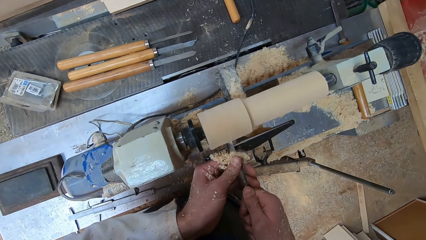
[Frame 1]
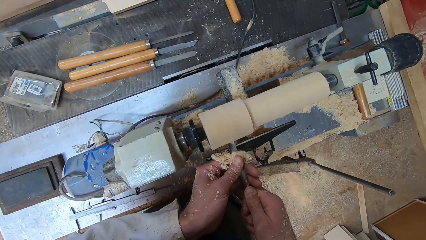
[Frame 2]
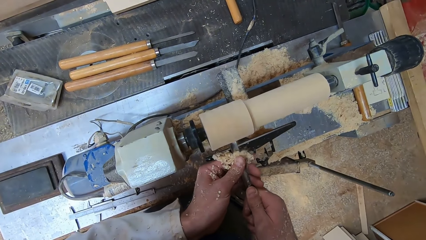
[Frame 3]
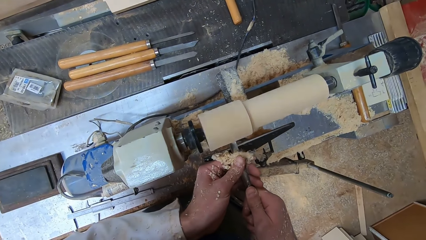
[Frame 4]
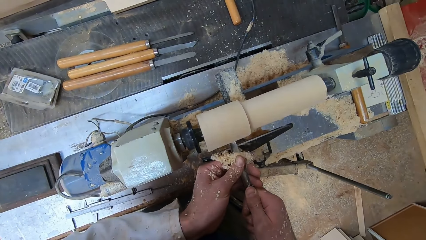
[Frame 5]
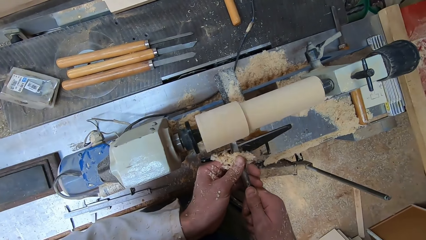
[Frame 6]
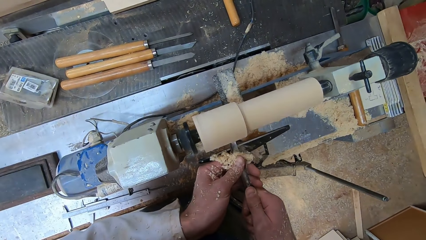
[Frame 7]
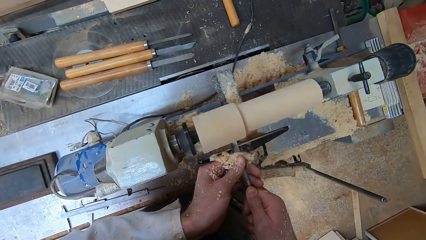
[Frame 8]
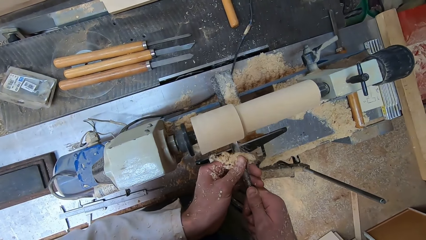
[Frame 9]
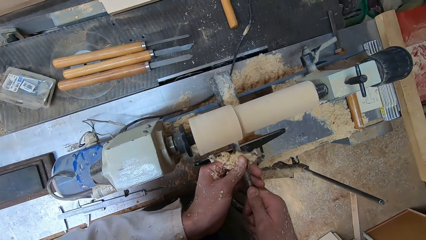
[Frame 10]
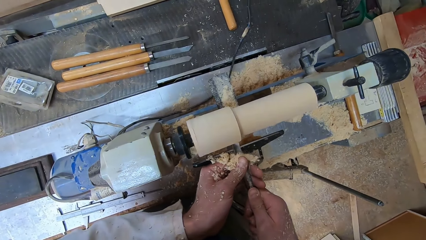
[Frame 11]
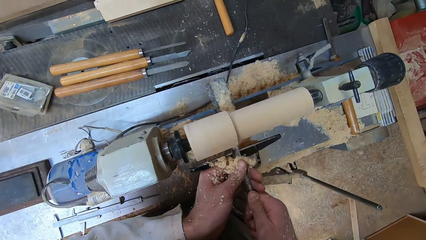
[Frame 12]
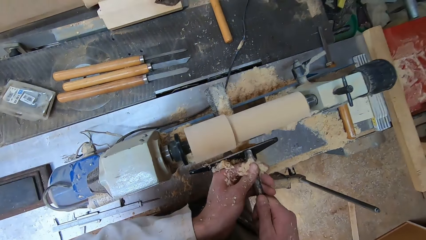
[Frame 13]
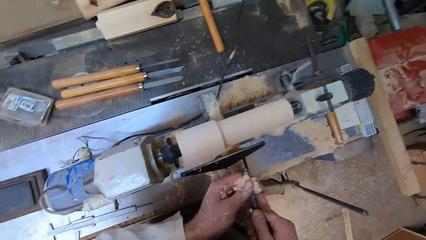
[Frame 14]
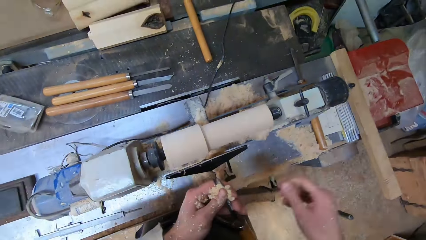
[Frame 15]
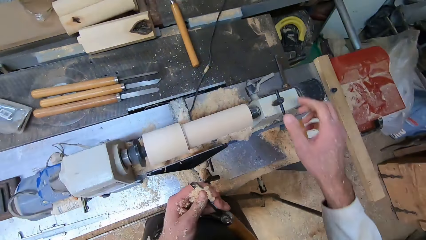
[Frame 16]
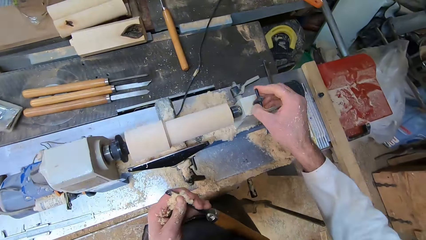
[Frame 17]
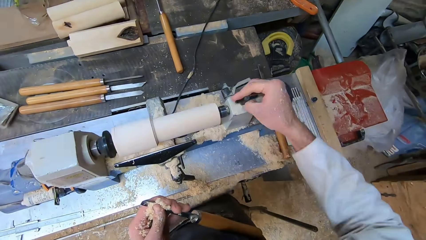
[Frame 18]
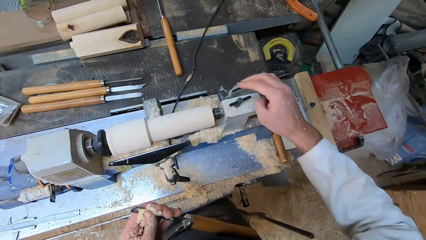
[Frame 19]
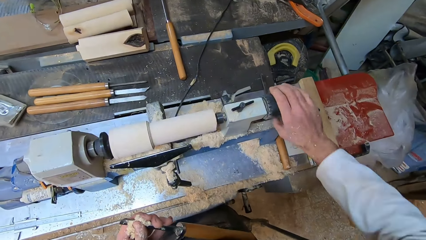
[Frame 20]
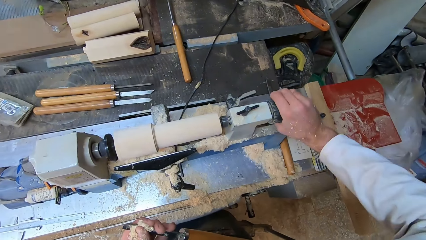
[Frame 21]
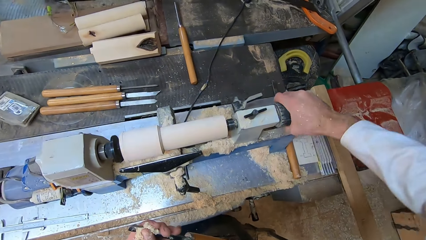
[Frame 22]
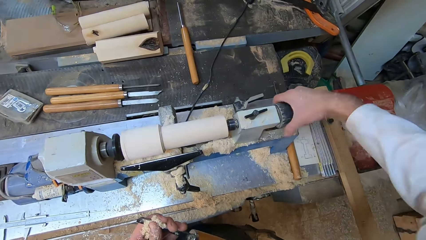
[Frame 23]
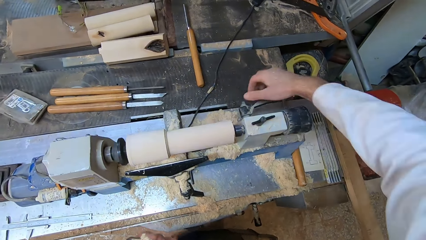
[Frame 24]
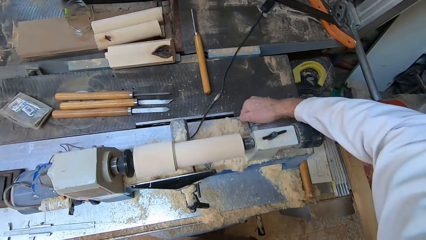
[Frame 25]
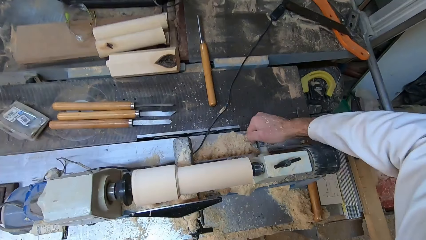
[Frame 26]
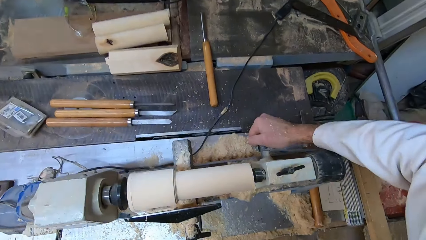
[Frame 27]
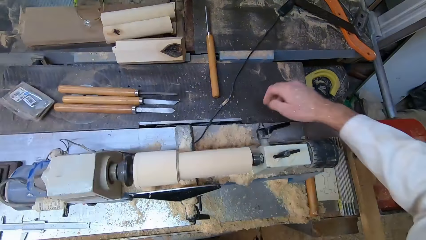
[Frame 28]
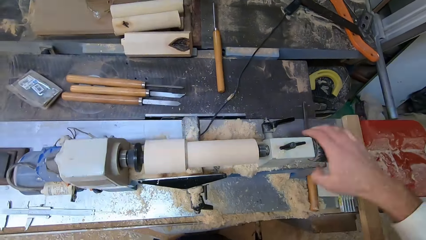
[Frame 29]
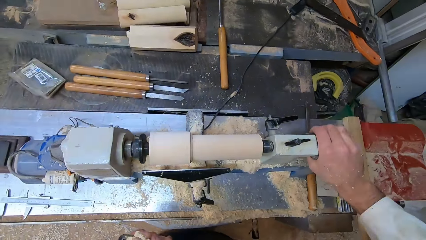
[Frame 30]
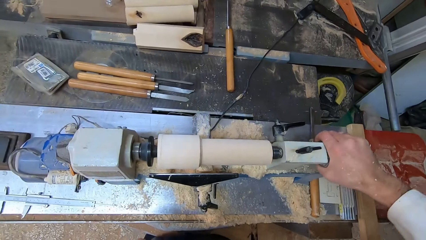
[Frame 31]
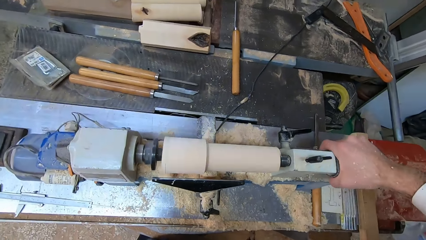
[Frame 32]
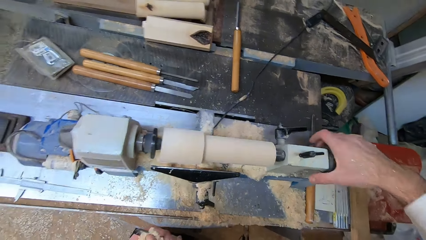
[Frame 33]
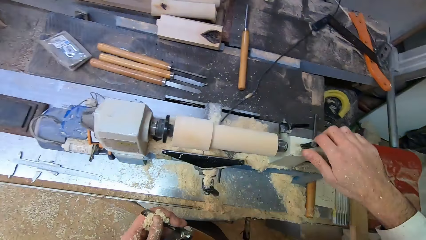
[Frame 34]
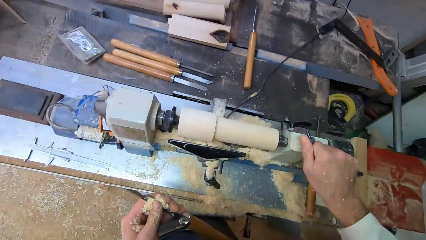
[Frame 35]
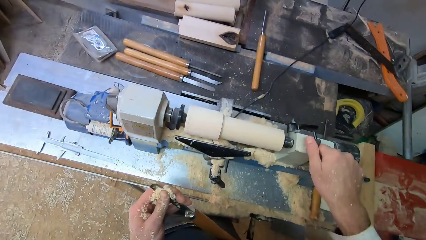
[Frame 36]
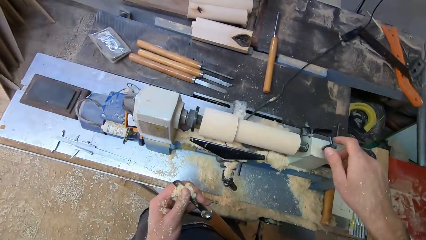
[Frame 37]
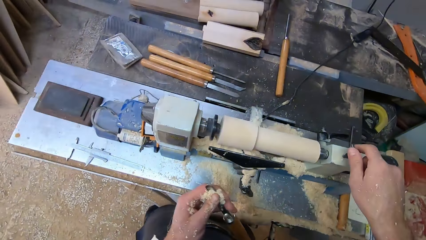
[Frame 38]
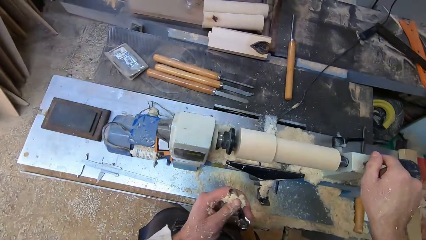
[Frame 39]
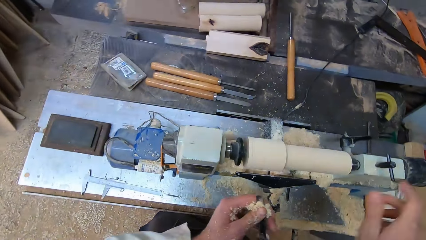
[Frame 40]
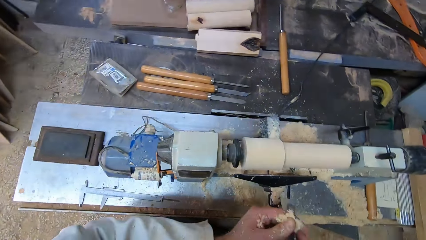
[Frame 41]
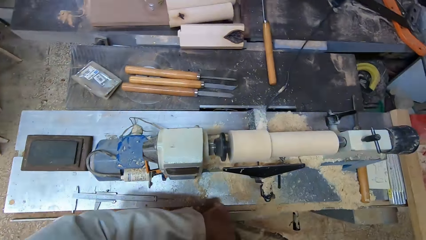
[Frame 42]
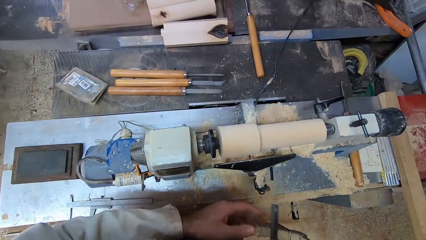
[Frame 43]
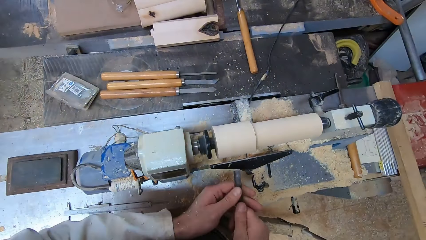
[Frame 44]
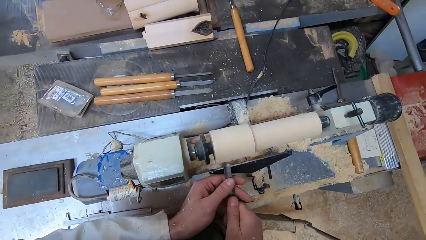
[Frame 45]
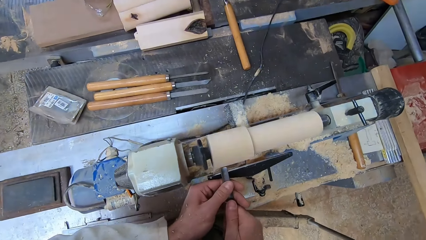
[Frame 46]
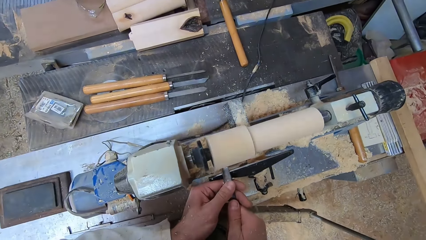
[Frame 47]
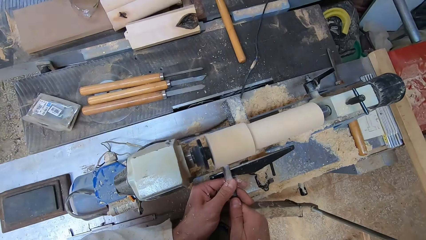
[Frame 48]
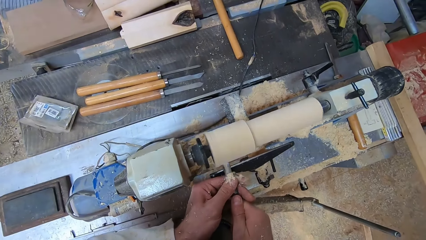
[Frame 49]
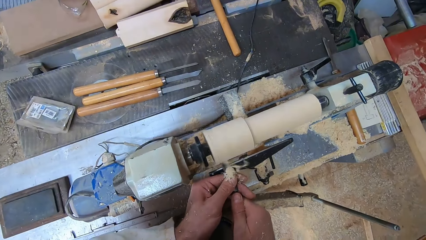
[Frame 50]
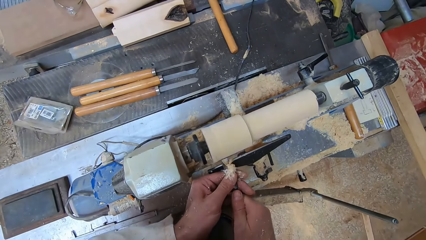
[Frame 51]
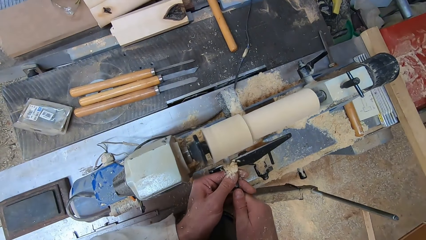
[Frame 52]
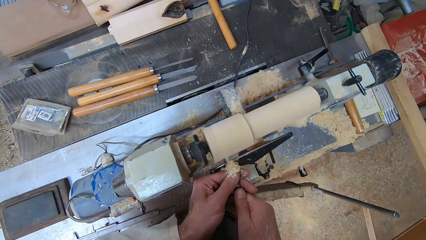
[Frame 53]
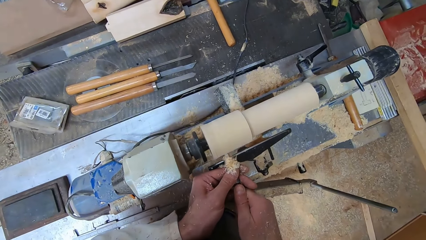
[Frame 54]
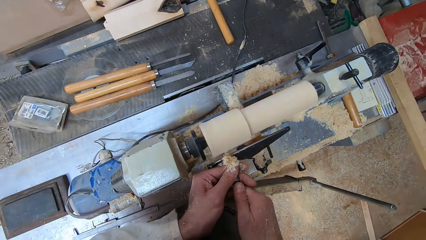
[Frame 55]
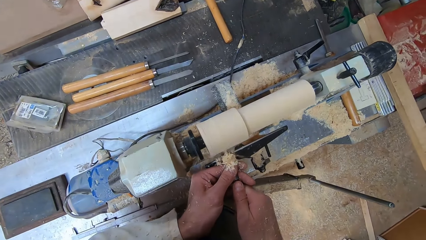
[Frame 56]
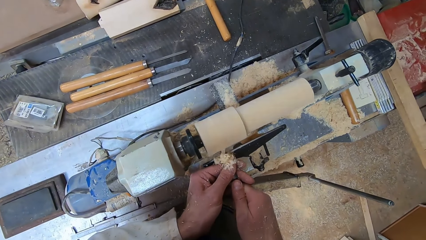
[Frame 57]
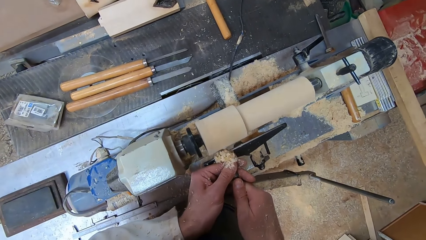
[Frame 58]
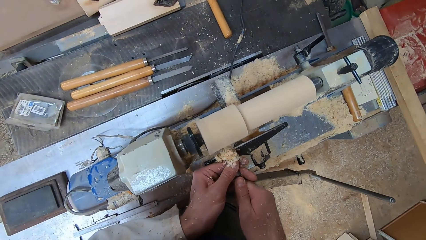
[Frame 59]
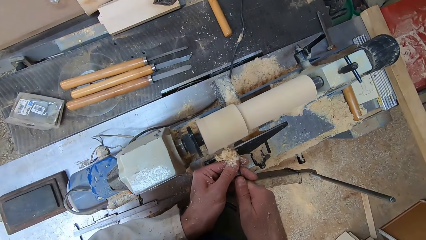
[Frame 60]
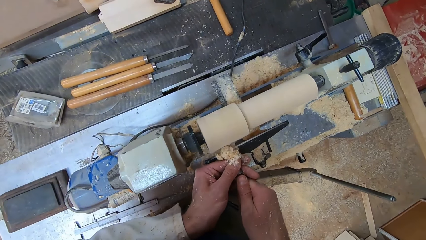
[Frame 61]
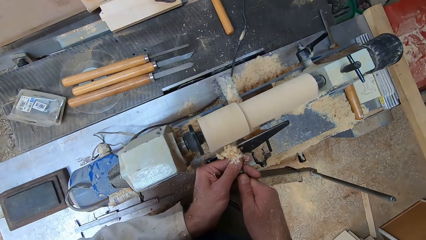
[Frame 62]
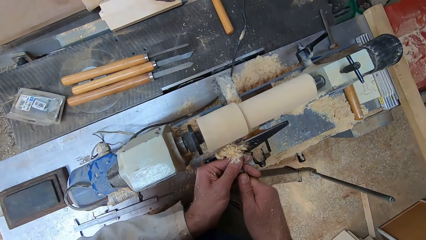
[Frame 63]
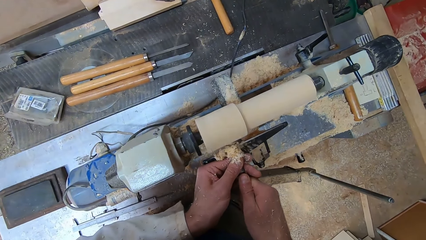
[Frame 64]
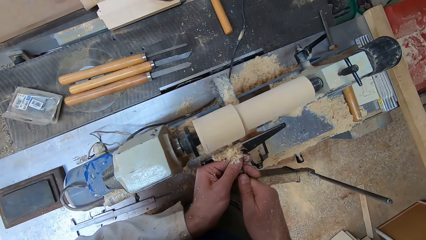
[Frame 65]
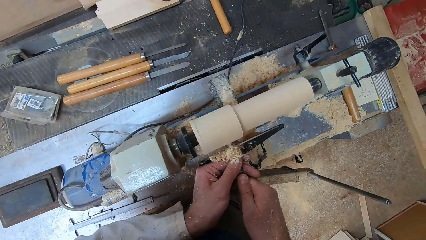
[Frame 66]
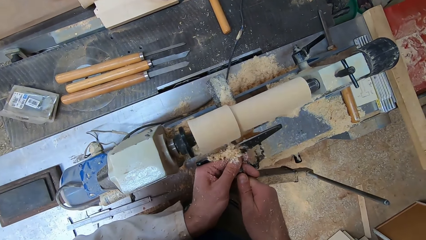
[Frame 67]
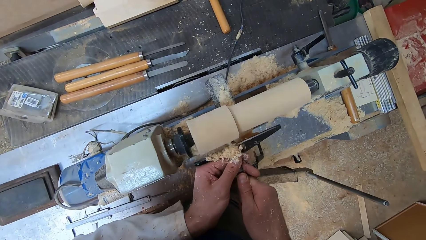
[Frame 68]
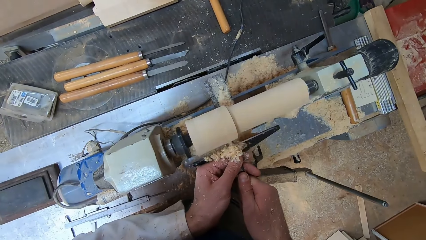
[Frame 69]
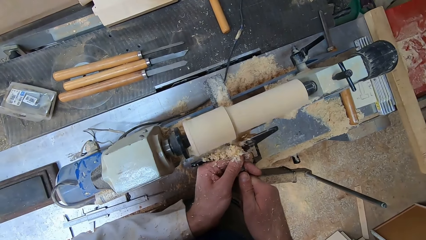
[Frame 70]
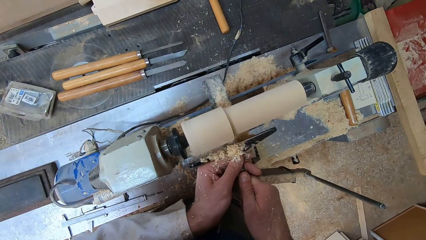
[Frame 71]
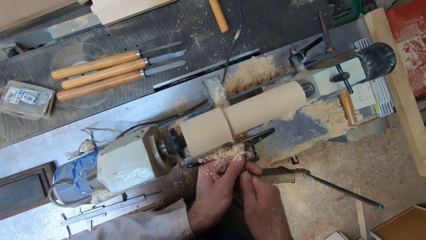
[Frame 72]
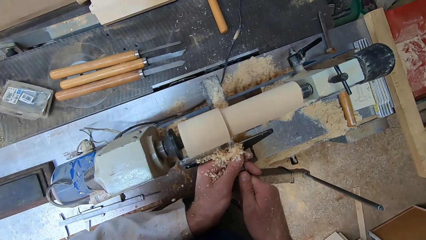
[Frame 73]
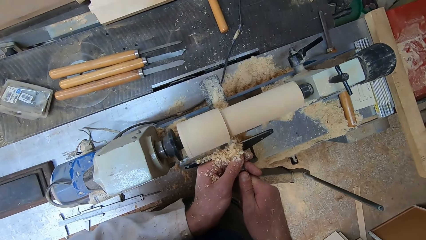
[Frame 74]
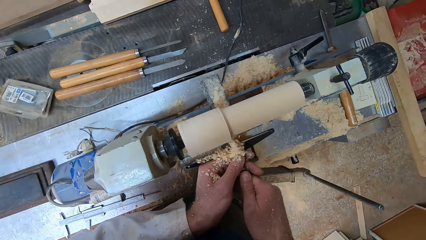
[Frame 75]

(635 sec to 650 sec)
The camera wearer holds the gouge in his left hand. He adjusts a lever of the round wood making machine with his right hand. He holds the gouge with both hands. He shaves the round wood in the round wood making machine with the gouge in both hands.
